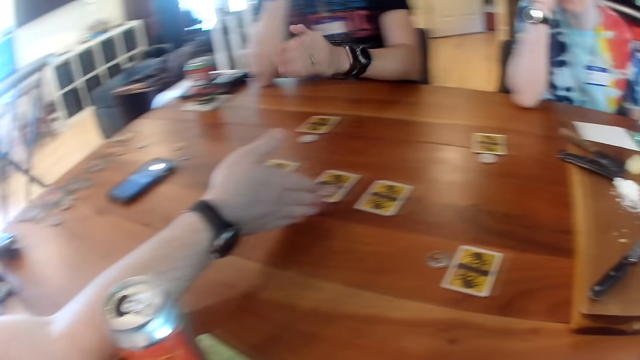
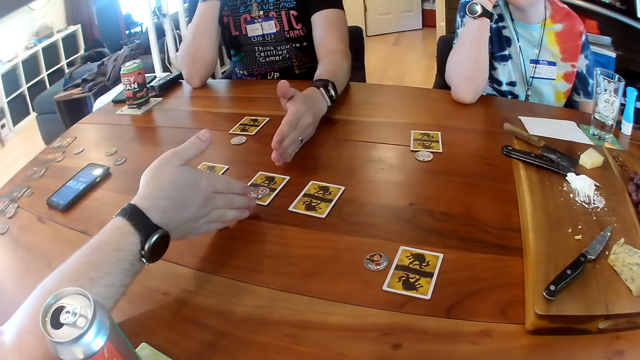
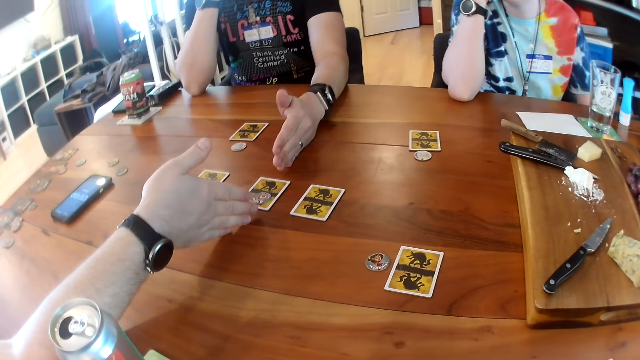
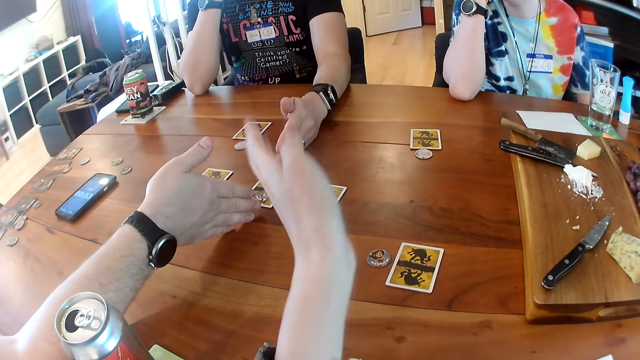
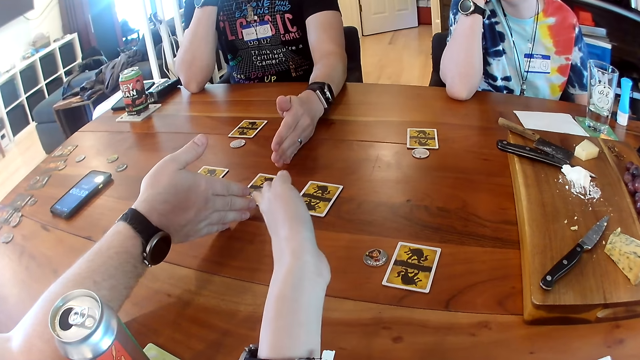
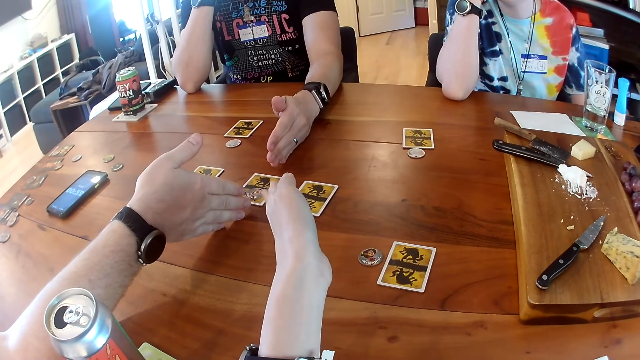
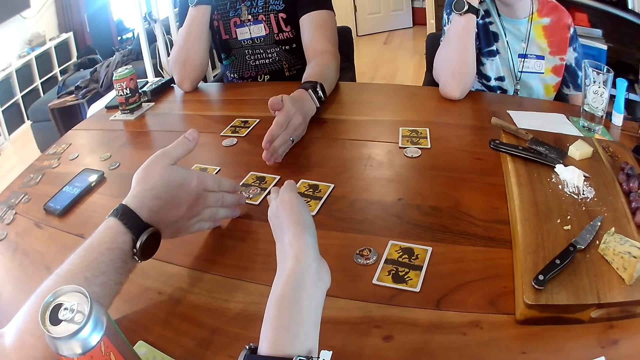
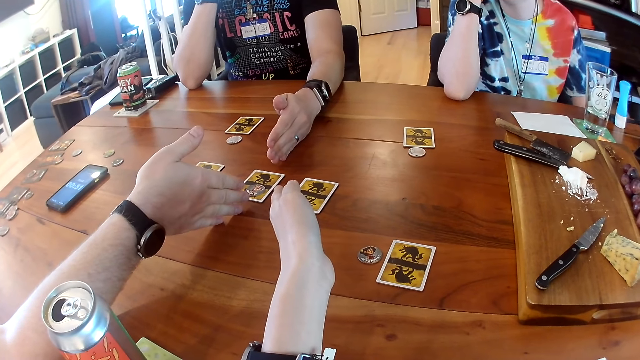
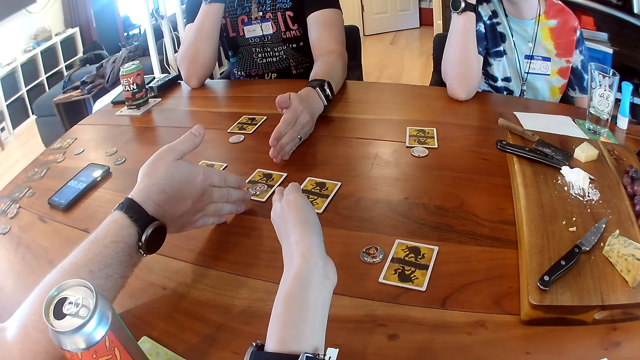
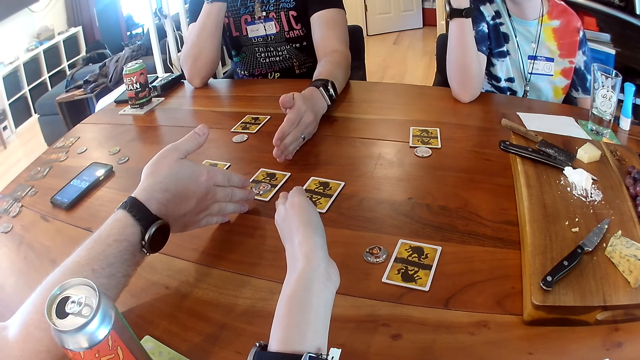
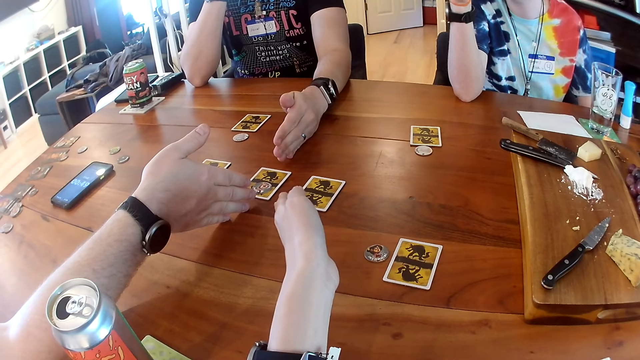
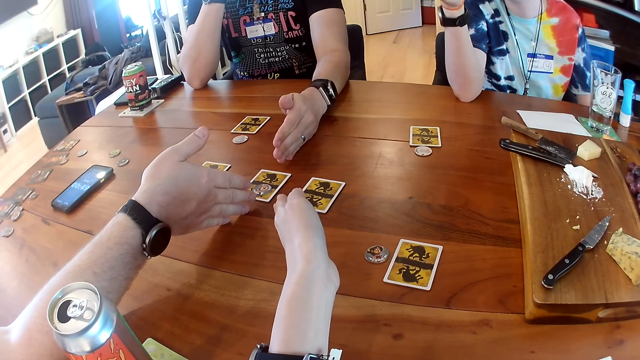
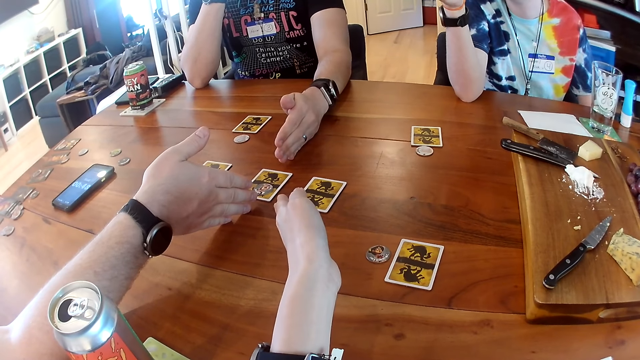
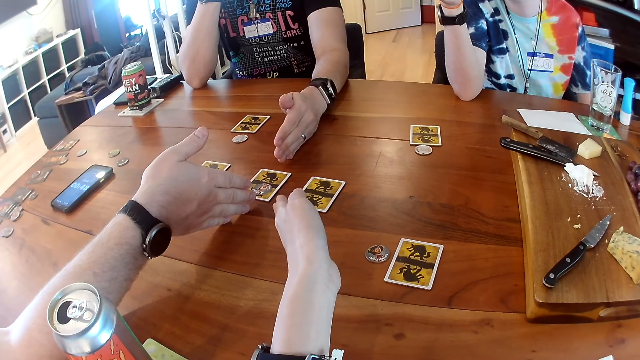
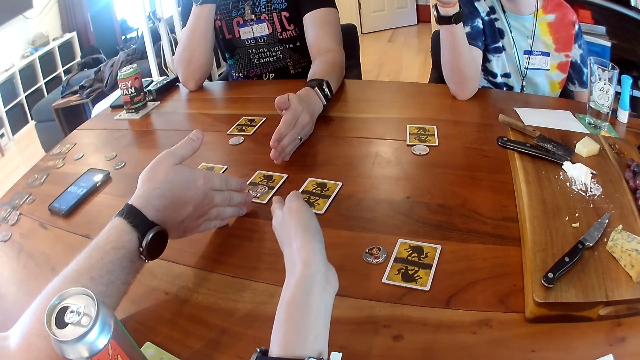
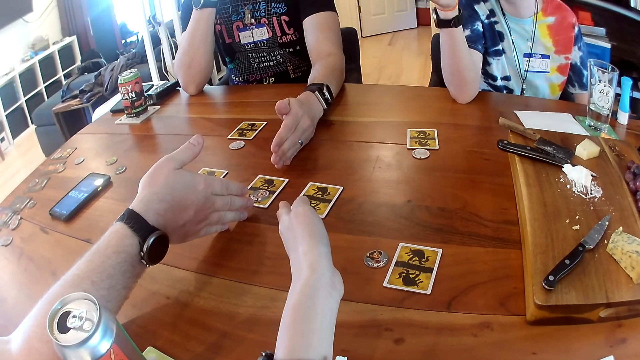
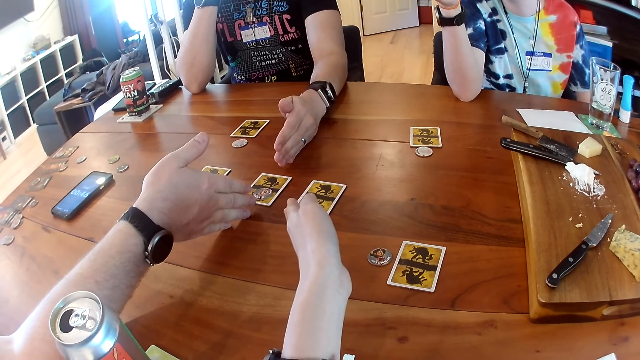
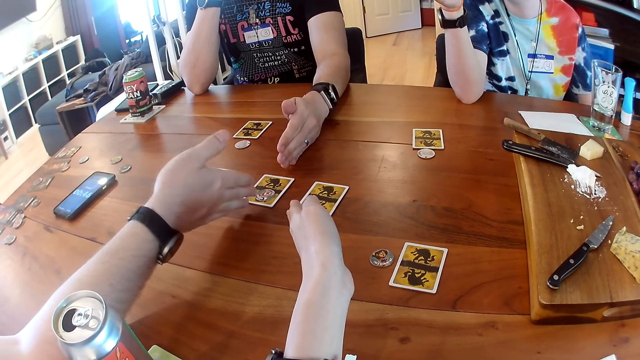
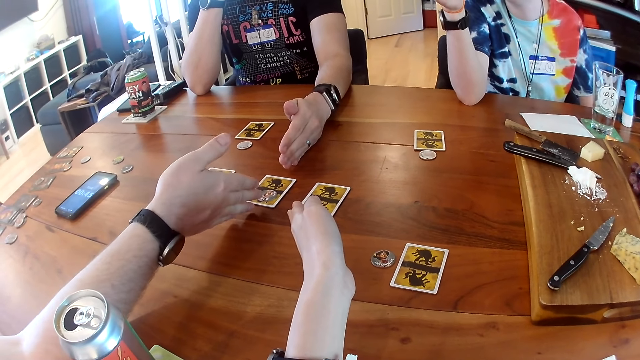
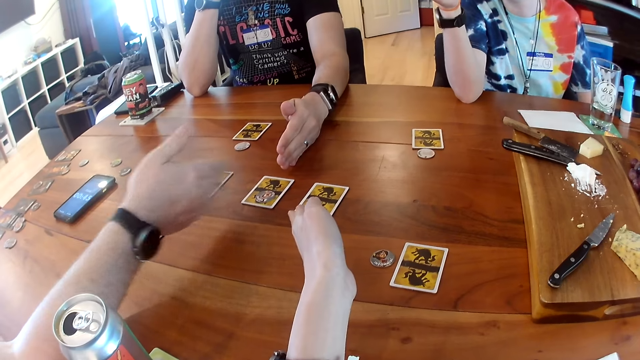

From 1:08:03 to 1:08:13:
A man stretches his right hand. The camera wearer looks around. Another man stretches his left hand. A third man converses with a fourth man. The camera wearer stretches her left hand. The third man and the fourth man place hands on the table. The camera wearer places her hand on the table. The first man converses with the second man, a woman and the camera wearer.

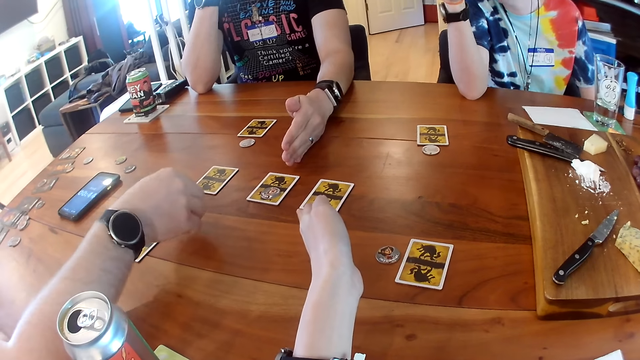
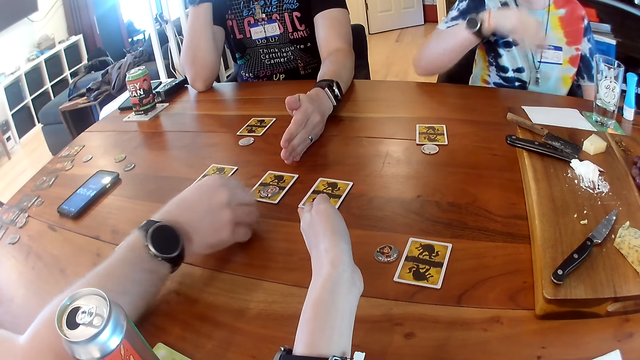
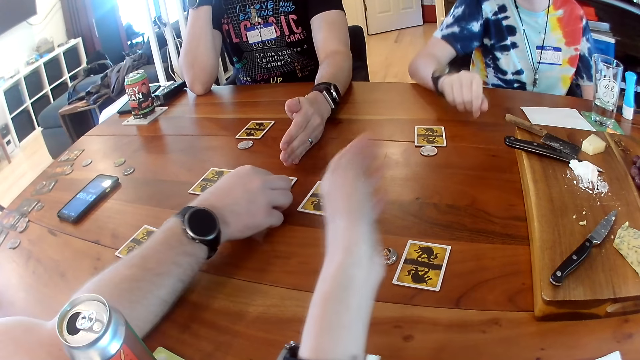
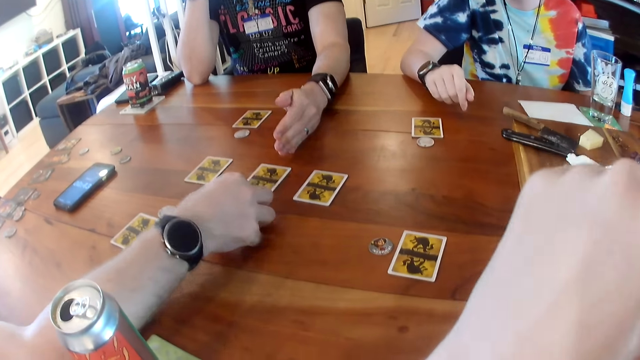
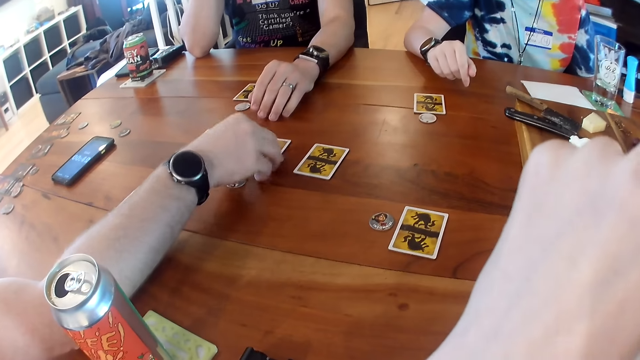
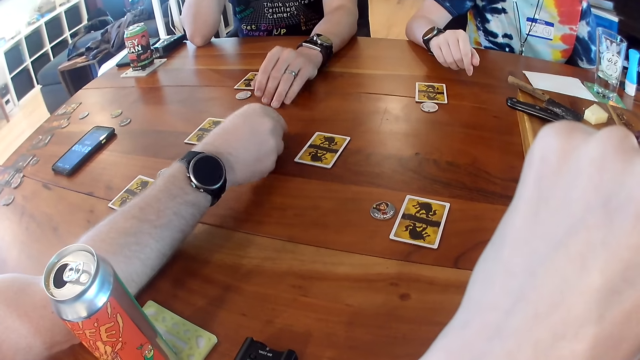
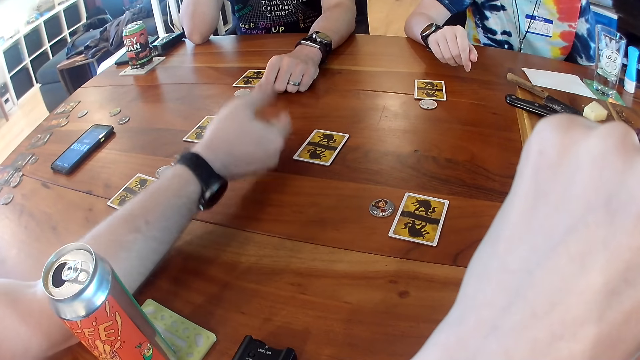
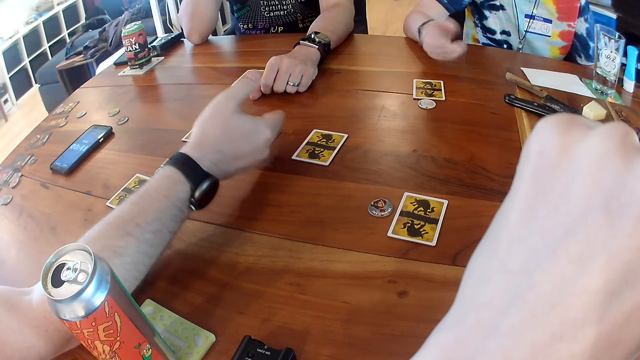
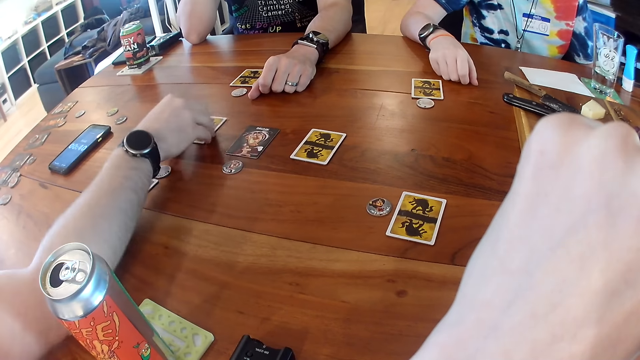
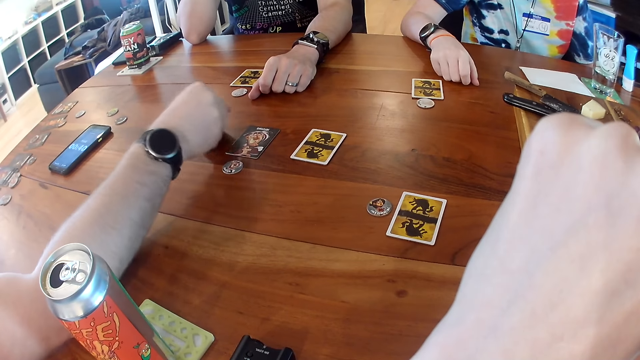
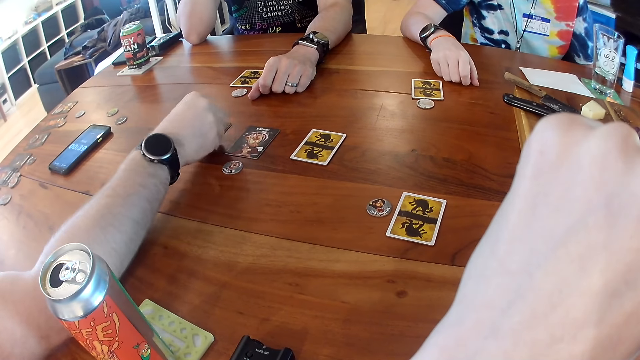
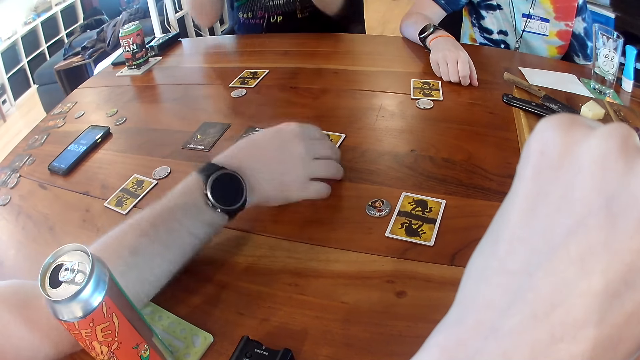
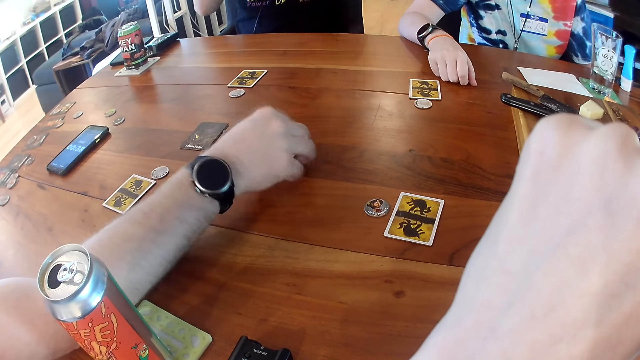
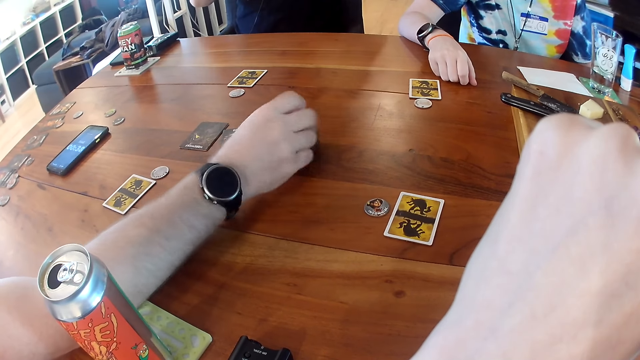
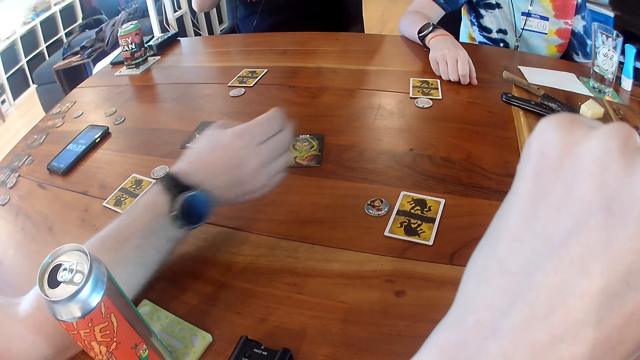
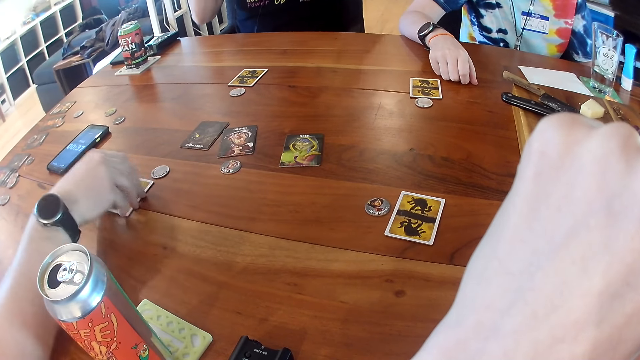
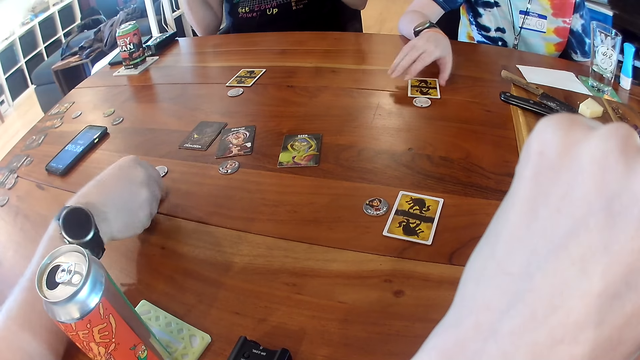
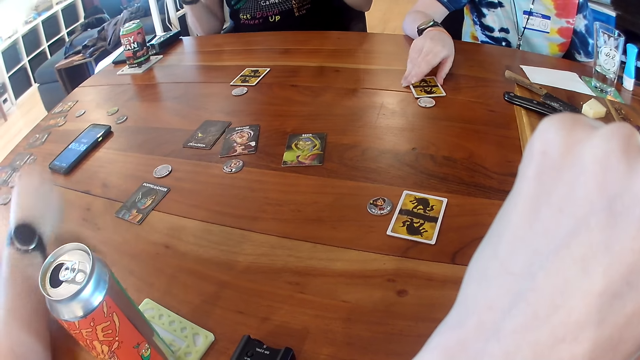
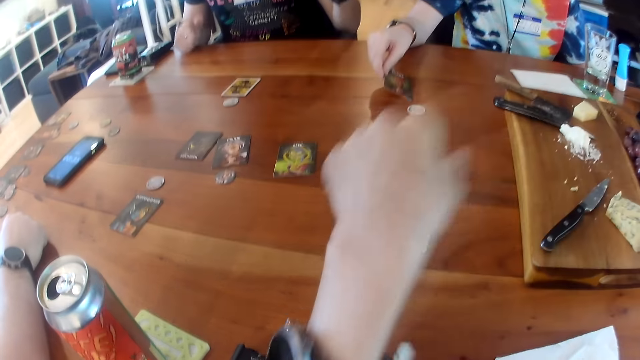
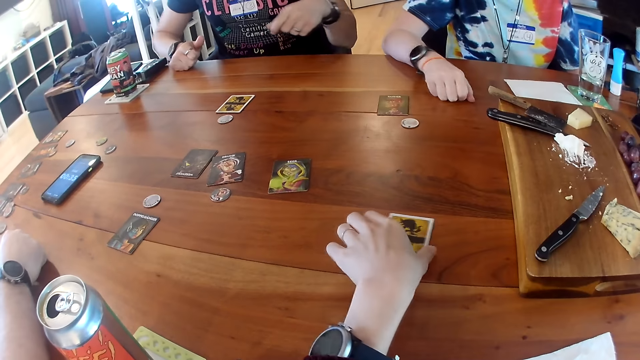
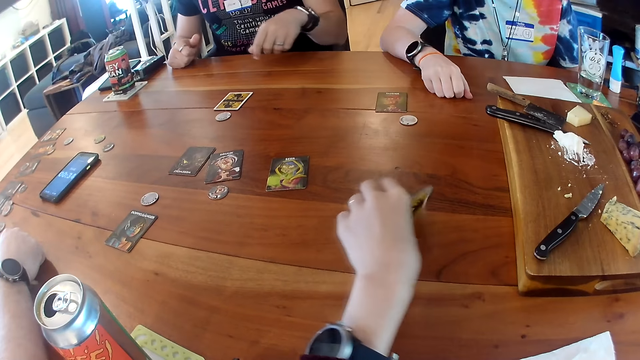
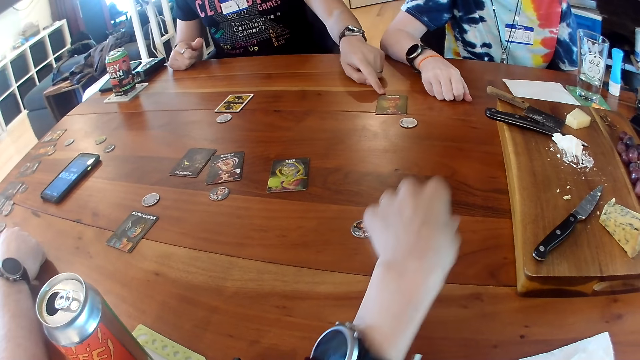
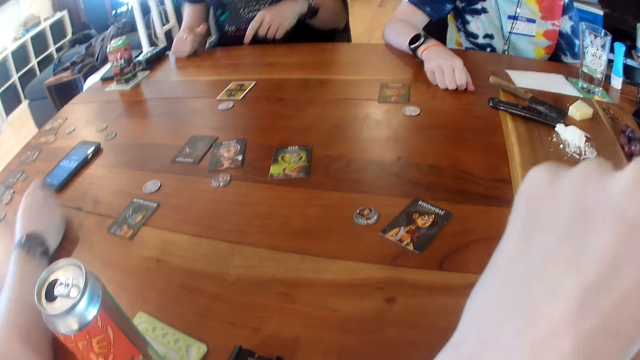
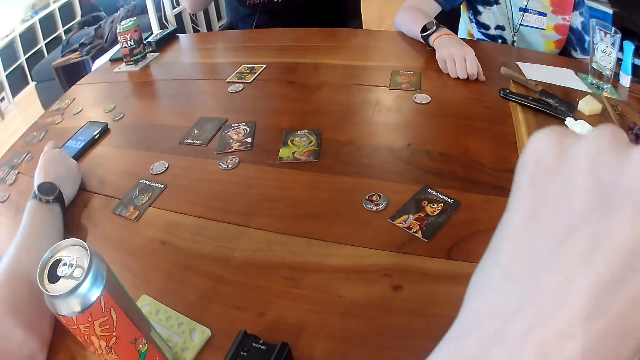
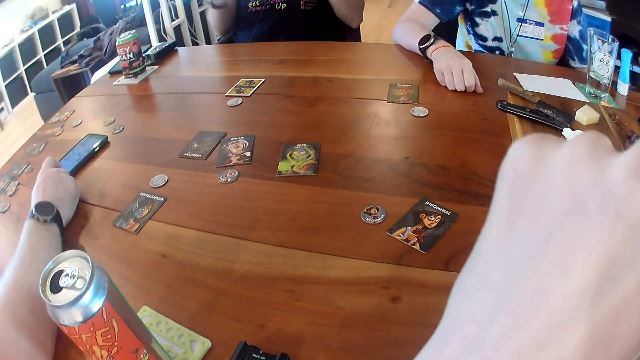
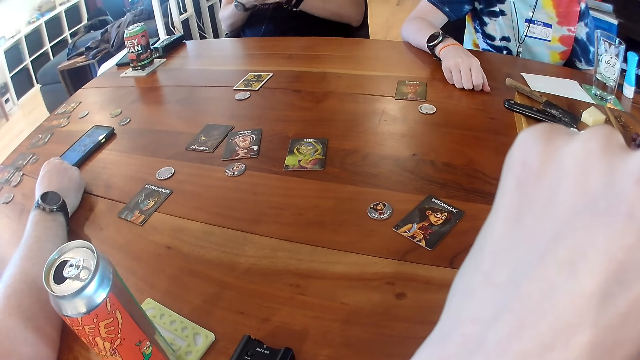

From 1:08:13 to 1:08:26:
A woman removes her right elbow from the table. A man touches a card on the table. The woman places her right hand on the table. The camera wearer lifts her hand. The man touches the card on the table with his right hand and turns the card on the table with his right hand. Another man picks up the card. The first man touches the card on the table with his right hand and turns the card on the table with his right hand. A third man removes both hands from the table. The first man touches the card on the table with his right hand and turns the card on the table with his right hand. The second man drops the card. The first man touches the card on the table with his right hand and turns the card on the table with his right hand. The third man converses with the first man, the woman and the camera wearer. The woman touches the card on the table with her right hand. The second man picks up the card. The woman turns the card on the table with her right hand. The second man drops the card. The third man places his right hand on the table. Another woman picks up the card. The camera wearer touches the card on the table with her left hand. The other woman drops the card. The camera wearer turns the card on the table with her left hand. She picks up the card. The third man touches the card on the table with his left hand and removes both hands from the table. The camera wearer drops the card on the table. The first man operates a phone on the table with his right hand.
